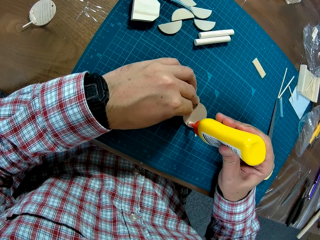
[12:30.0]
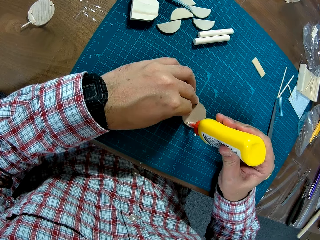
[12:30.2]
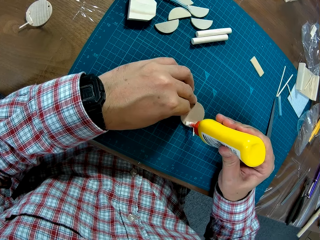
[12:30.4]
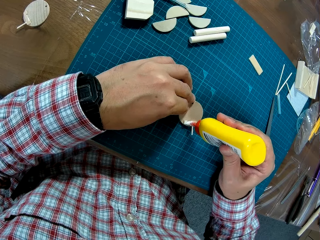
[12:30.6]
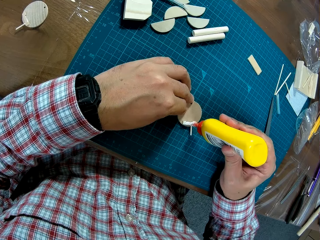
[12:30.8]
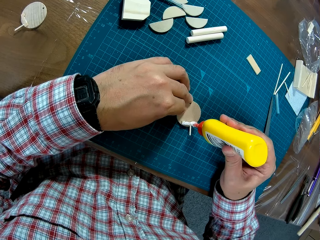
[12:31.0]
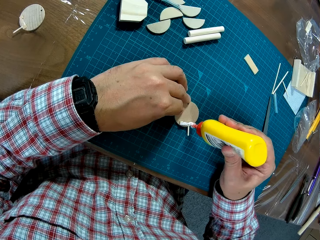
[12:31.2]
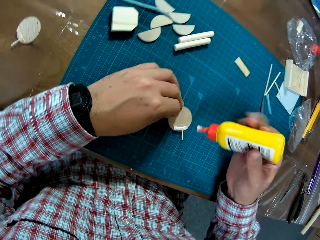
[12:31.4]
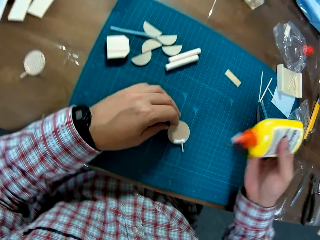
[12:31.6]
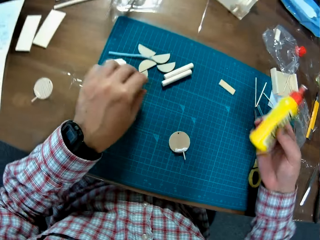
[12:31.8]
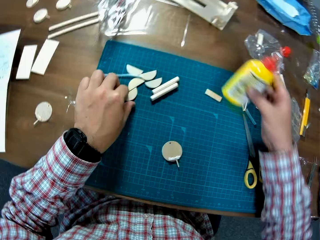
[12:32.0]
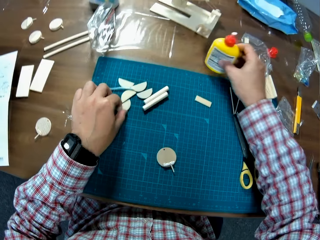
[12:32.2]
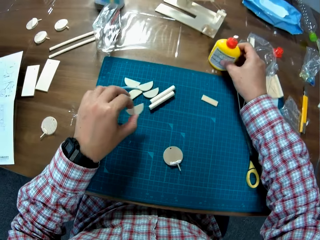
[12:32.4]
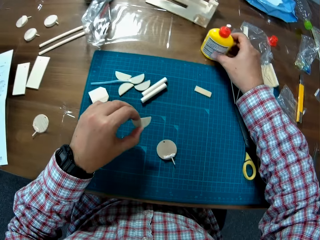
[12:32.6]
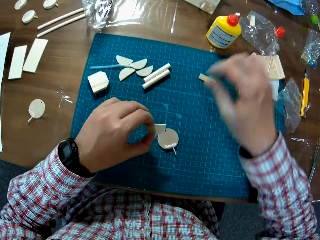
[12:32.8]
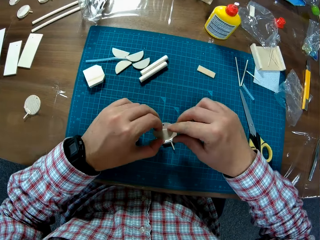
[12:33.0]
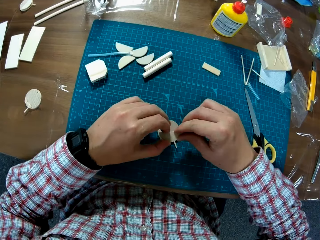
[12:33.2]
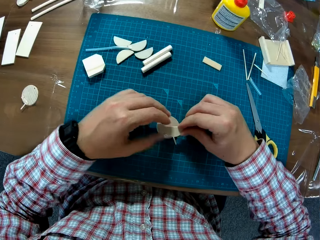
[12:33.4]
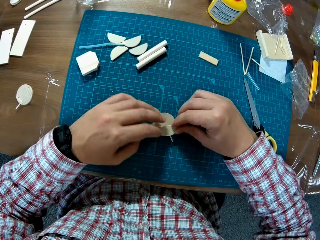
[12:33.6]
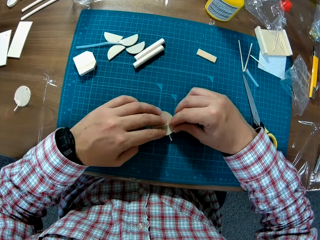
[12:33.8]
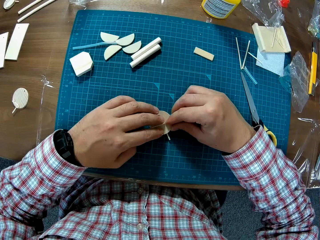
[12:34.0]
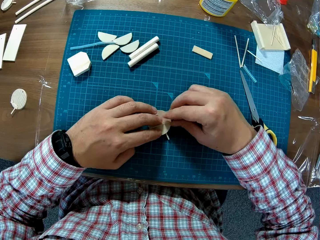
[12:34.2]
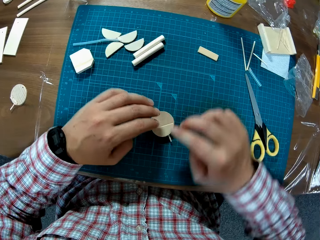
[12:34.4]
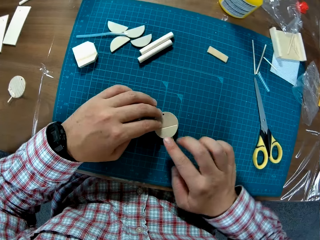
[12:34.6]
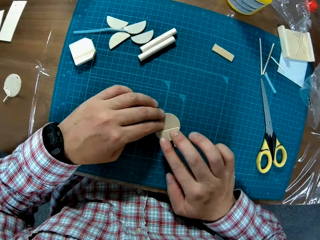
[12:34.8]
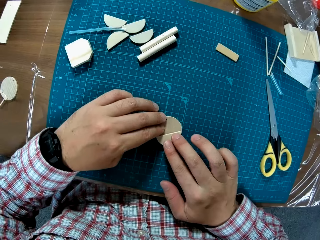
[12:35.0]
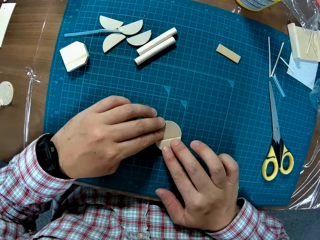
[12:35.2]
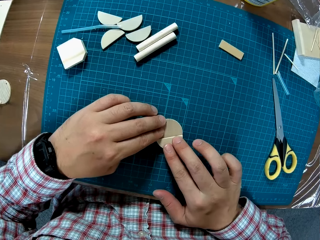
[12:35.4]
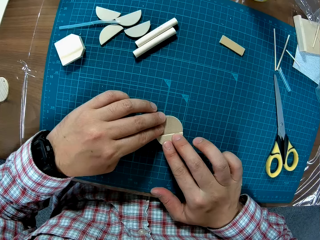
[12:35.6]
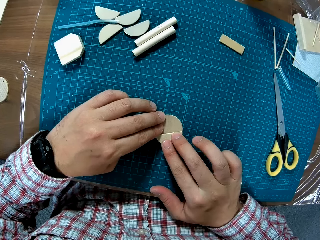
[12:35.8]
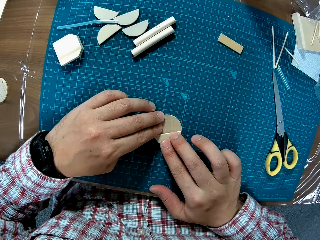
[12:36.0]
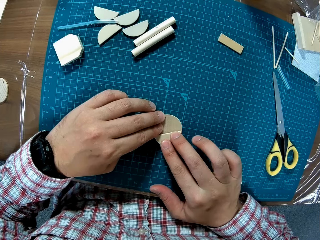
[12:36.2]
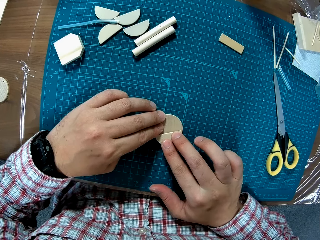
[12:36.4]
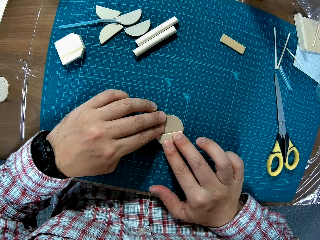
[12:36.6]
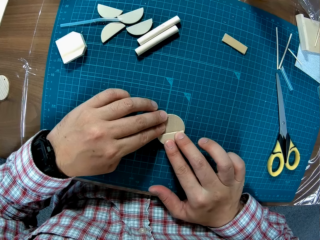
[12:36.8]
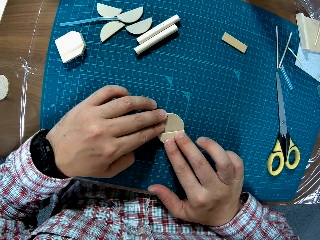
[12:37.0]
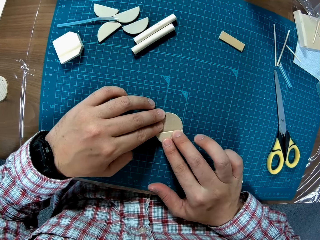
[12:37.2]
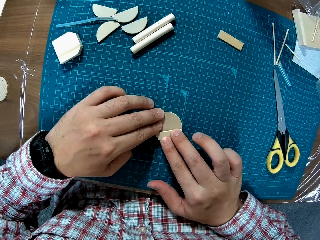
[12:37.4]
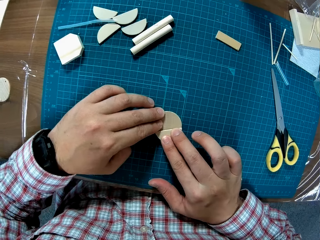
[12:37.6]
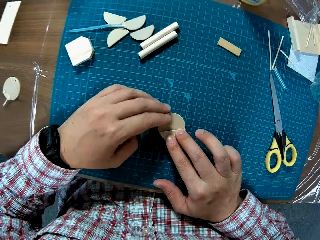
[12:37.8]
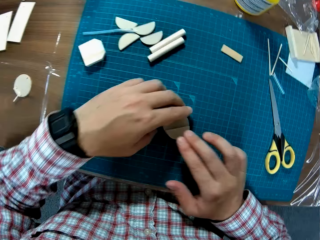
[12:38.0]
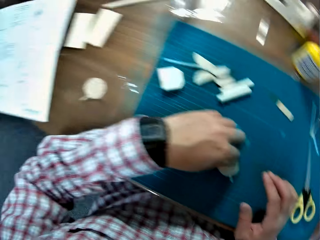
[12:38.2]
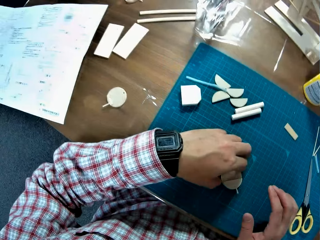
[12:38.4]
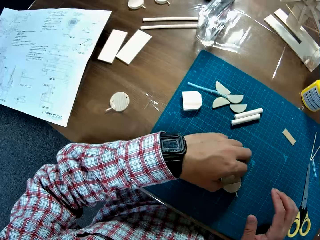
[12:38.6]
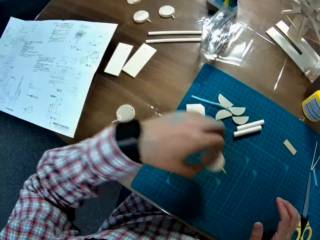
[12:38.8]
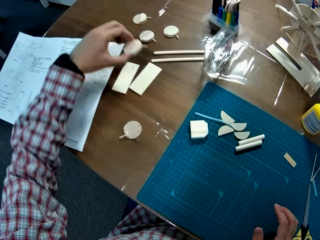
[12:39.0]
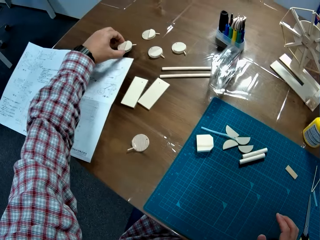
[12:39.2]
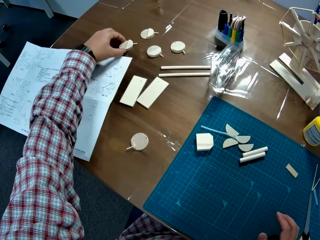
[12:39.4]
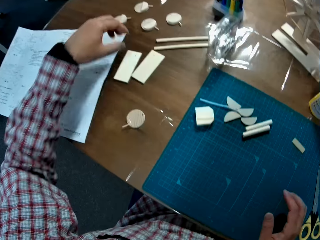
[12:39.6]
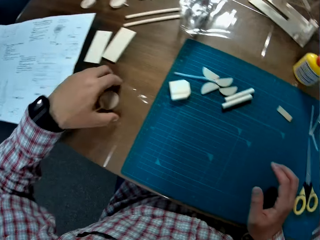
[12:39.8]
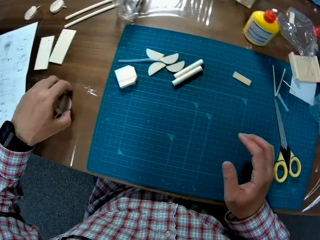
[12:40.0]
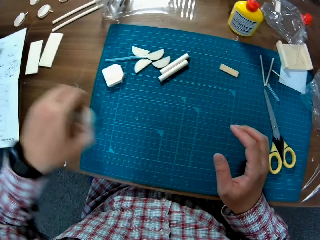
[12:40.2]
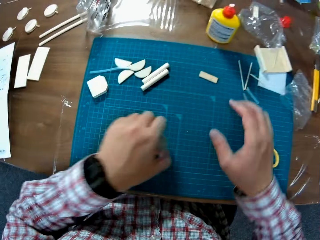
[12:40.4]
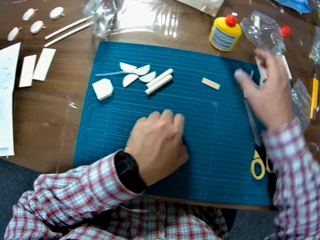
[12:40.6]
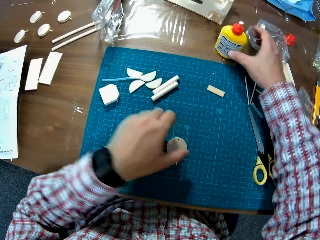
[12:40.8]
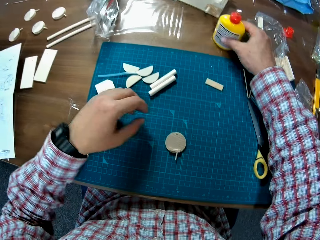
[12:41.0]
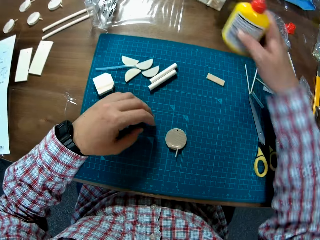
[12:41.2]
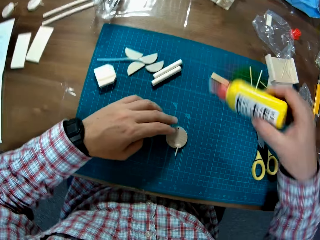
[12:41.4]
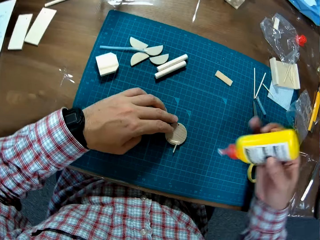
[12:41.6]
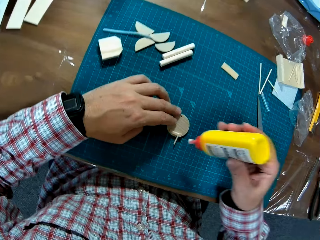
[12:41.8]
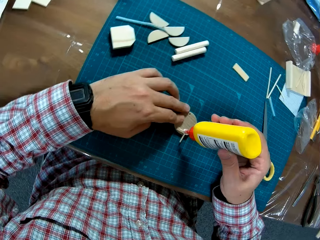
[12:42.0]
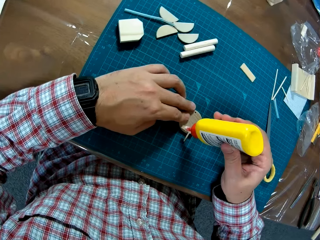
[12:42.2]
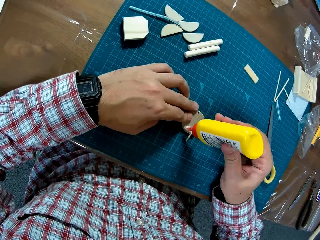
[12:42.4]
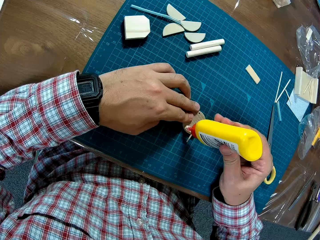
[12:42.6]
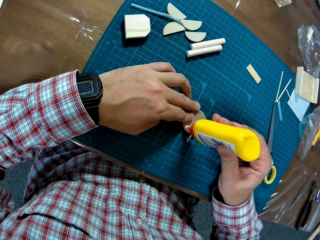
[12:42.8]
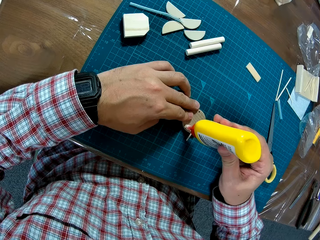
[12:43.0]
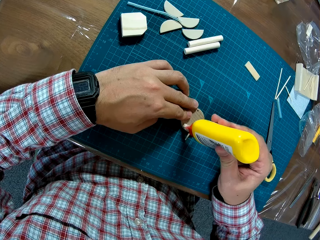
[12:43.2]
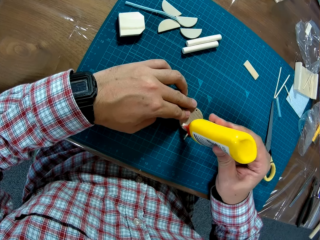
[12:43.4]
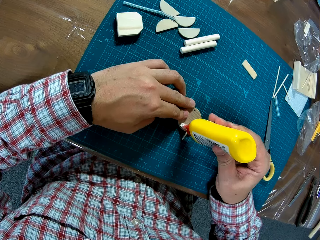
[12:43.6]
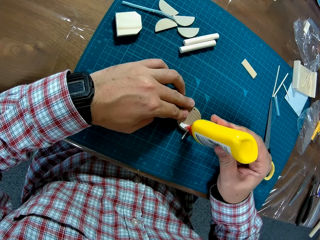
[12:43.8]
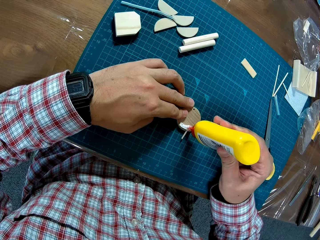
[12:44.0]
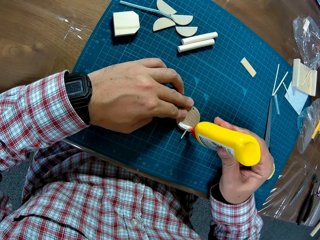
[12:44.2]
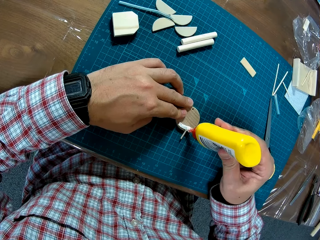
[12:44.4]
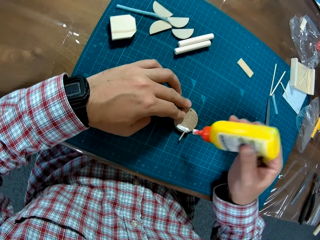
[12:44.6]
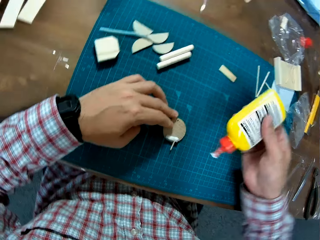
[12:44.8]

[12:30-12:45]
The camera wearer smears the glue on the wooden craft. He picks up a semi circular wood on the table. He puts the glue bottle on the table. He joins the semi circular wood in his hand with the wood on the table. He picks up the joined wood on the table and drops the joined wood on another side of the table. He picks up the wood on the table and drops the wood on the table. He picks up the glue bottle on the table. He applies glue to the wood on the table.

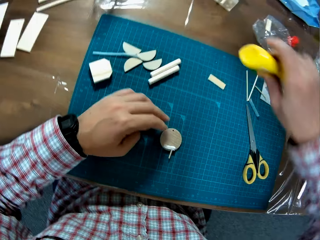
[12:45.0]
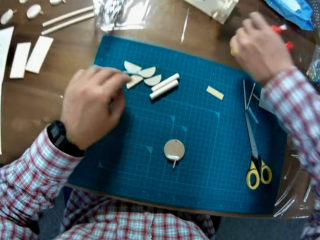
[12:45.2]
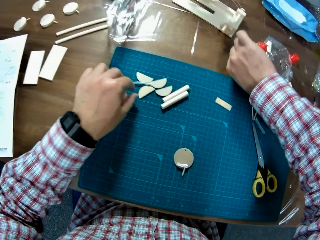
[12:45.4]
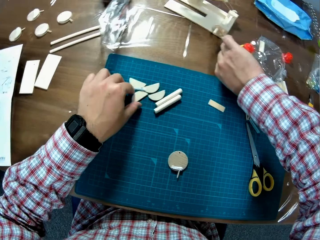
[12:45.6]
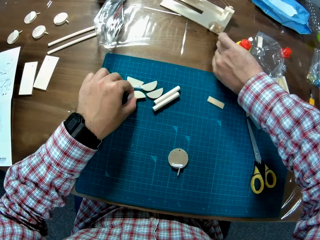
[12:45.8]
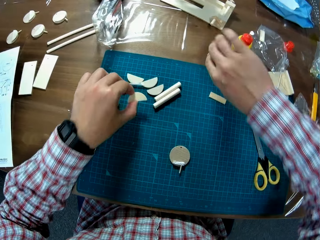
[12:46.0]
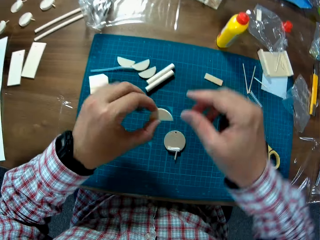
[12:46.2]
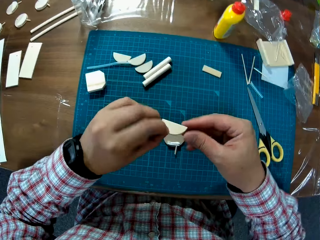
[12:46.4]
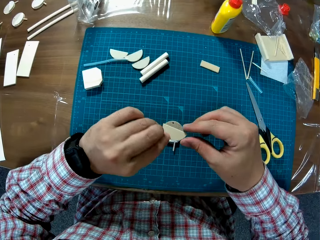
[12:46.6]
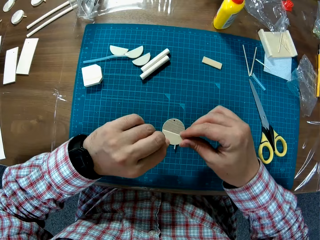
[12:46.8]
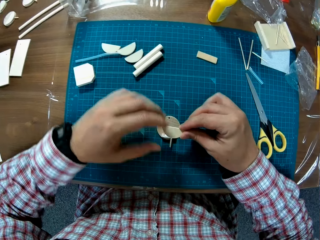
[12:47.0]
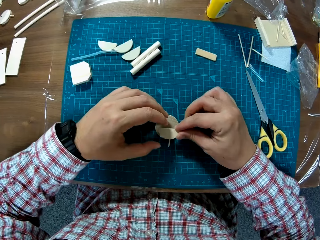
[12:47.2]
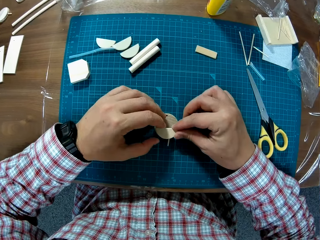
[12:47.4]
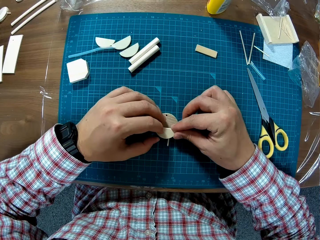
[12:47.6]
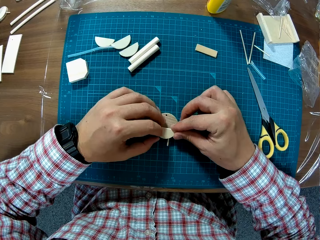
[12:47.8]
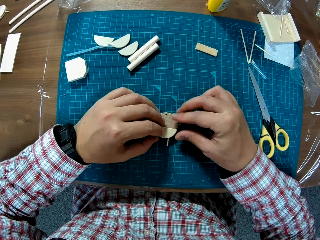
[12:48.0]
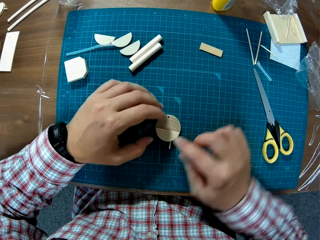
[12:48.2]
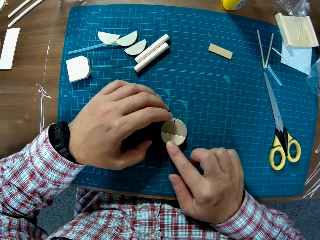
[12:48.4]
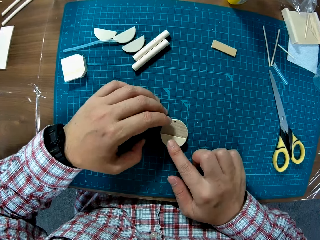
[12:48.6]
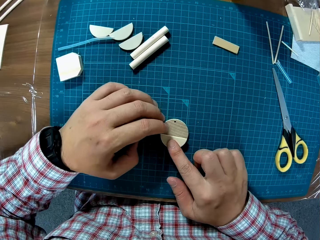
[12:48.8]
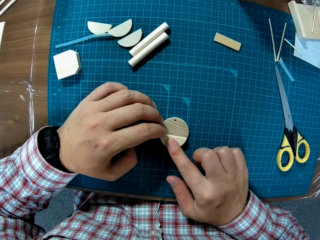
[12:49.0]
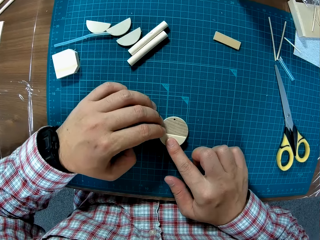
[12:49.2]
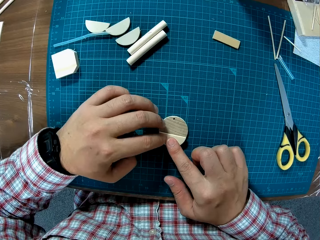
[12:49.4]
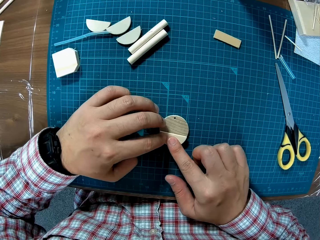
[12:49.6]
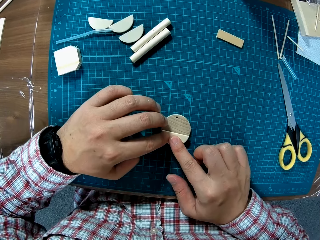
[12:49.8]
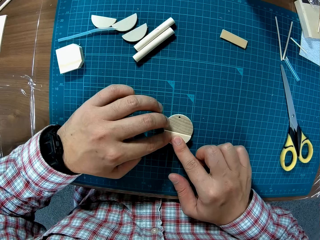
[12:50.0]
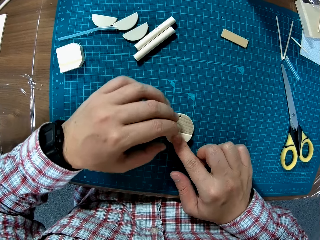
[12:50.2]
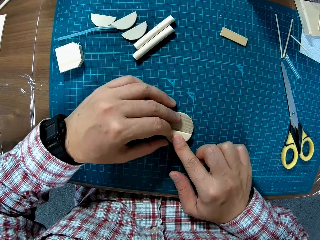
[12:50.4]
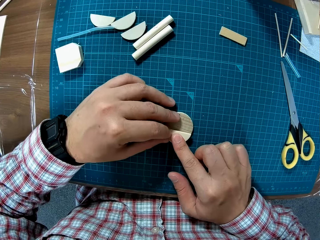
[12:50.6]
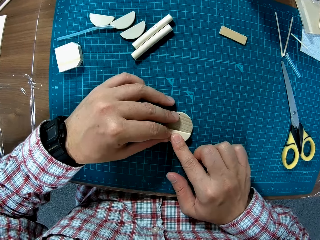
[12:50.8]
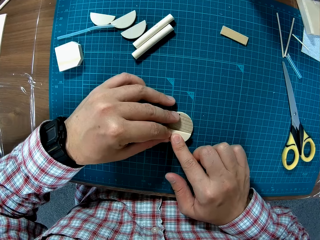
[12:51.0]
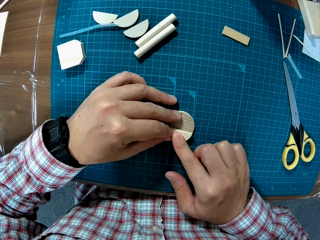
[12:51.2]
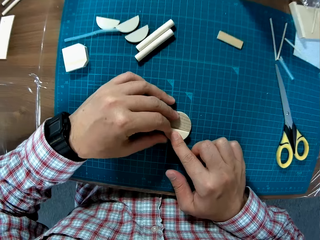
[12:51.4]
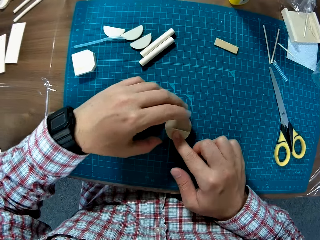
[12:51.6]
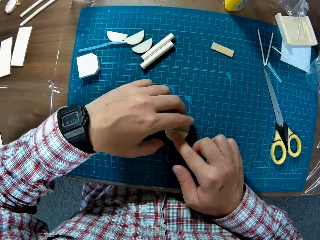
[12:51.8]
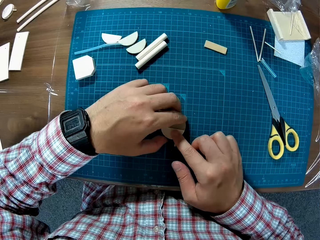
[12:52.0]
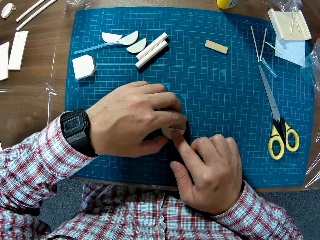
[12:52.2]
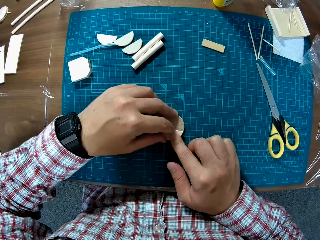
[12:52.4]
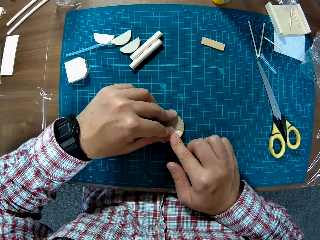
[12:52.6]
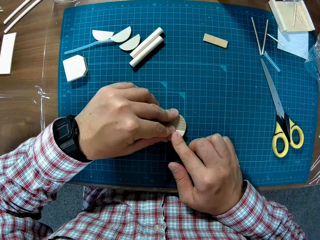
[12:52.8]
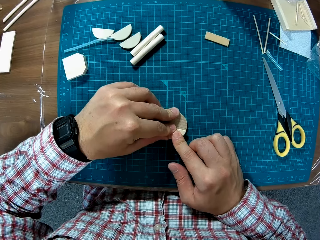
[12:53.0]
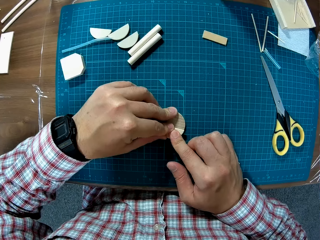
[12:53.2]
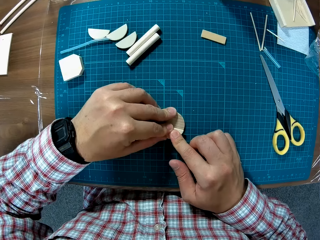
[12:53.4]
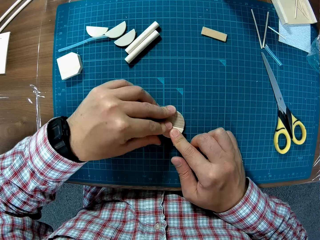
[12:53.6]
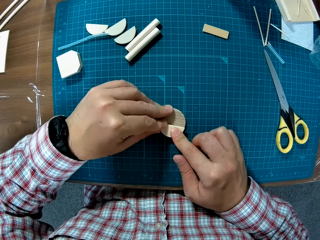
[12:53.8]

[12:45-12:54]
The camera wearer puts the glue bottle on the table. He picks up a semi circular wood on the table. He joins the semi circular wood in his hand with the wood on the table.
